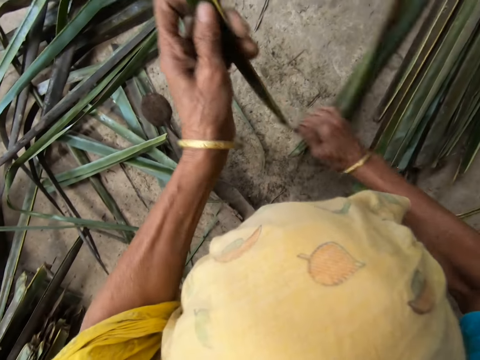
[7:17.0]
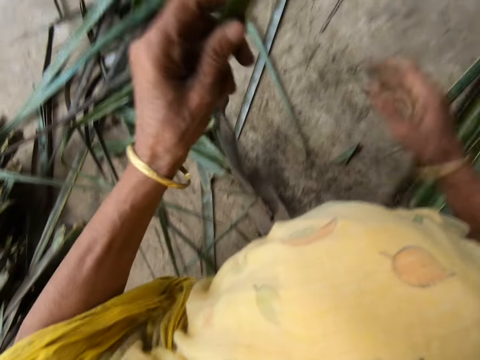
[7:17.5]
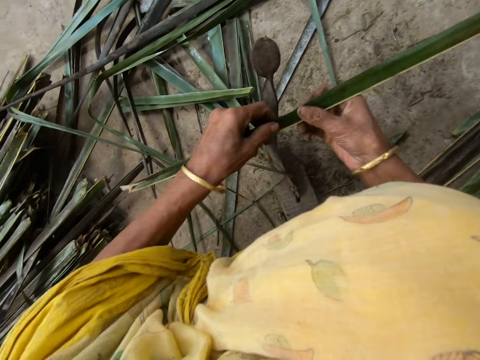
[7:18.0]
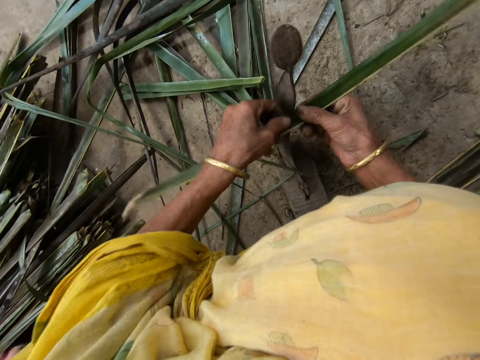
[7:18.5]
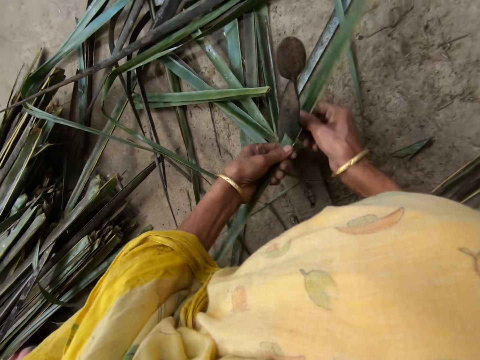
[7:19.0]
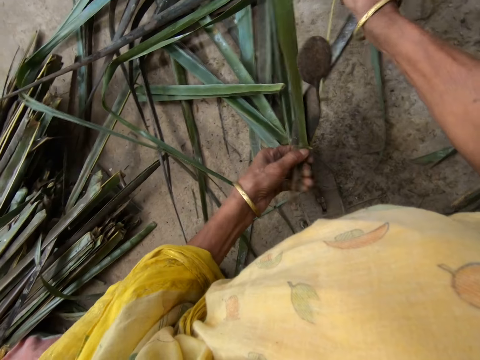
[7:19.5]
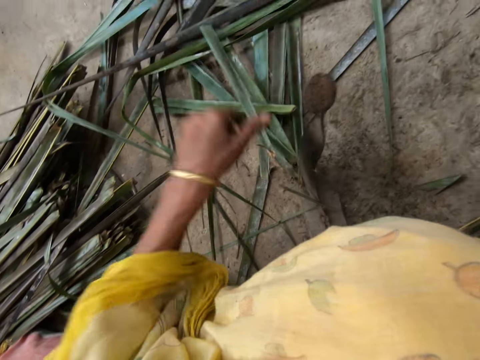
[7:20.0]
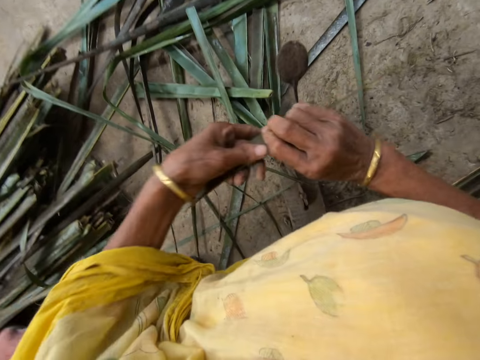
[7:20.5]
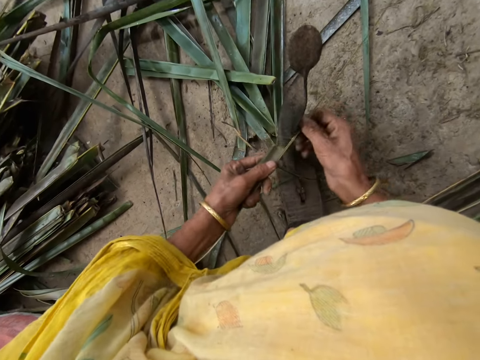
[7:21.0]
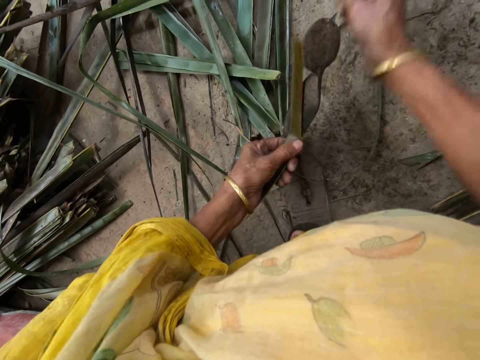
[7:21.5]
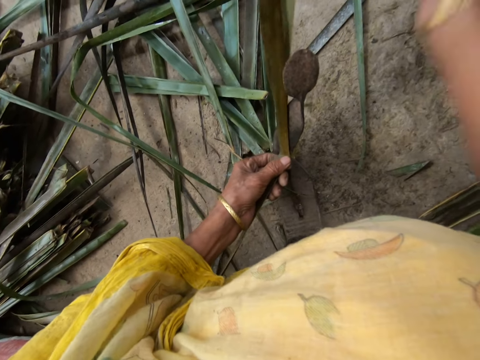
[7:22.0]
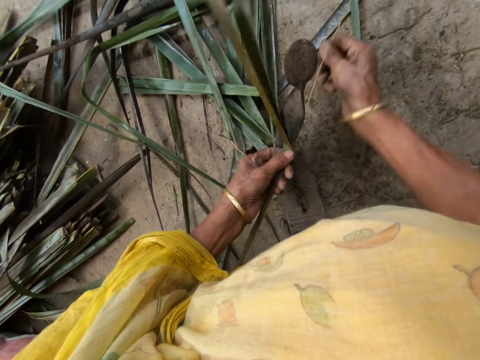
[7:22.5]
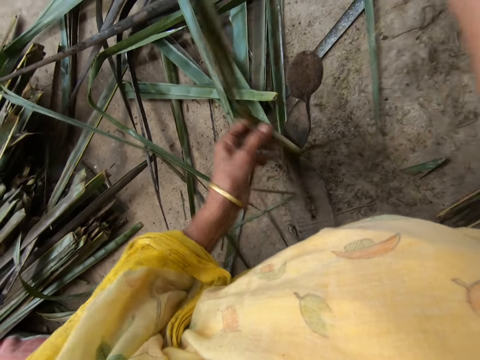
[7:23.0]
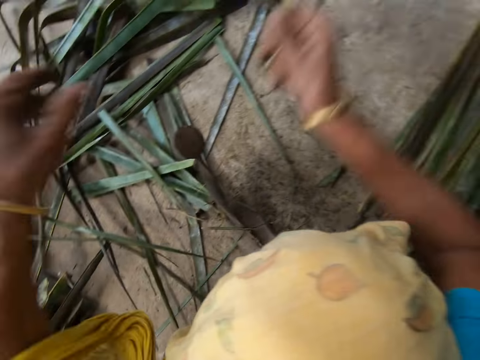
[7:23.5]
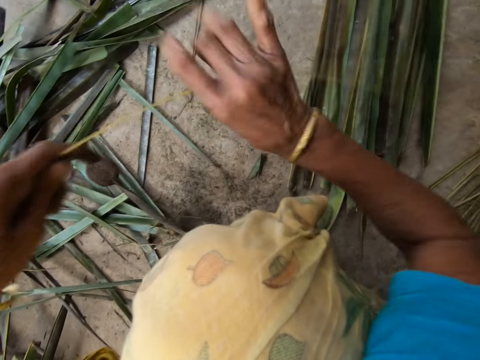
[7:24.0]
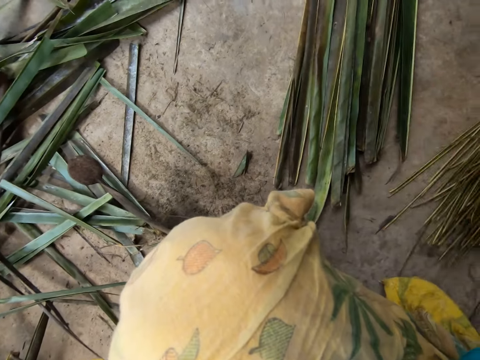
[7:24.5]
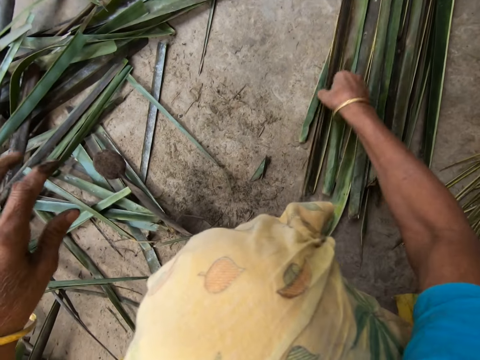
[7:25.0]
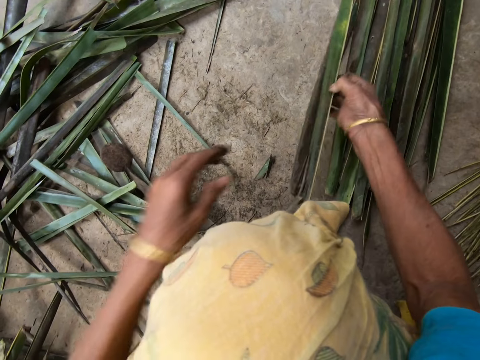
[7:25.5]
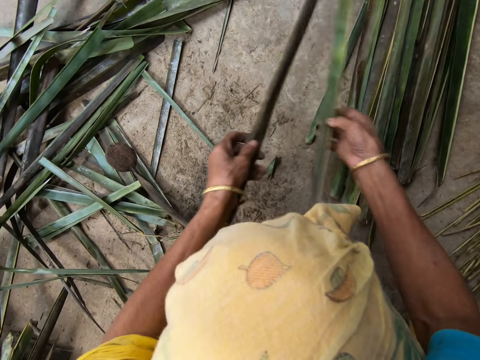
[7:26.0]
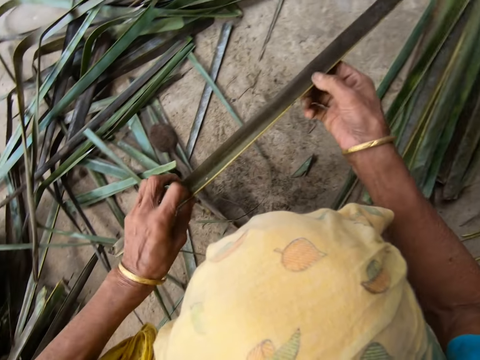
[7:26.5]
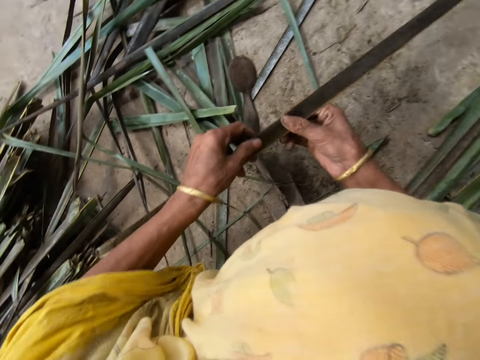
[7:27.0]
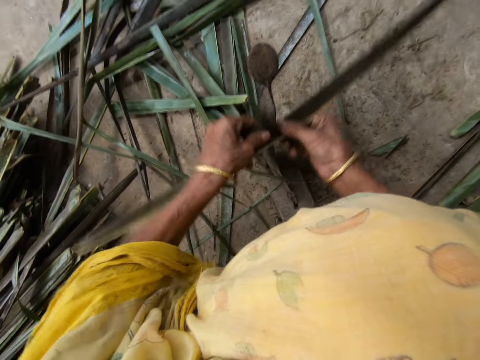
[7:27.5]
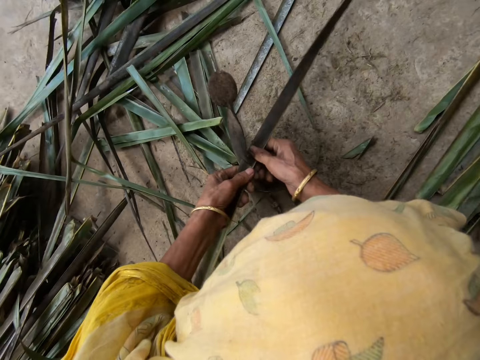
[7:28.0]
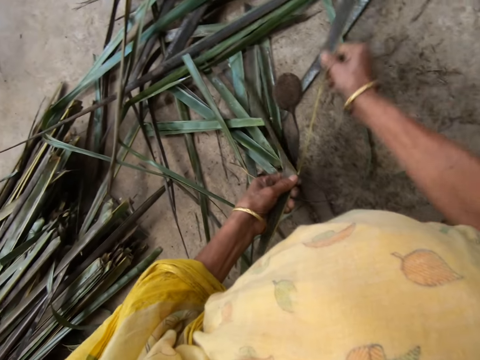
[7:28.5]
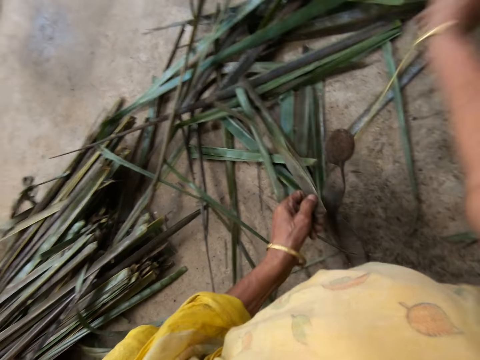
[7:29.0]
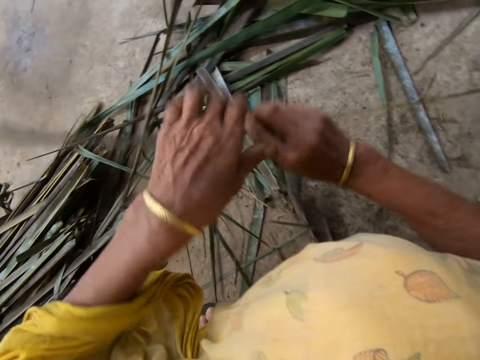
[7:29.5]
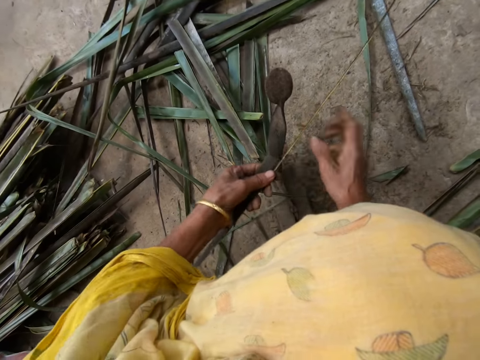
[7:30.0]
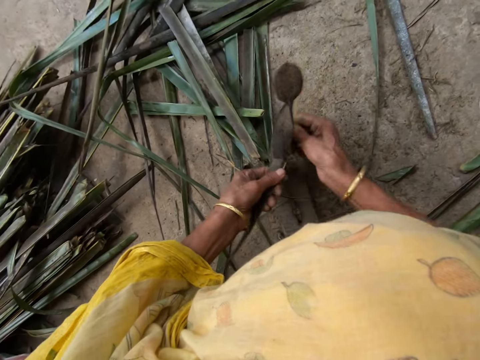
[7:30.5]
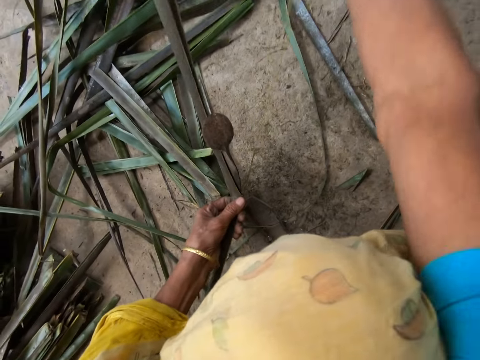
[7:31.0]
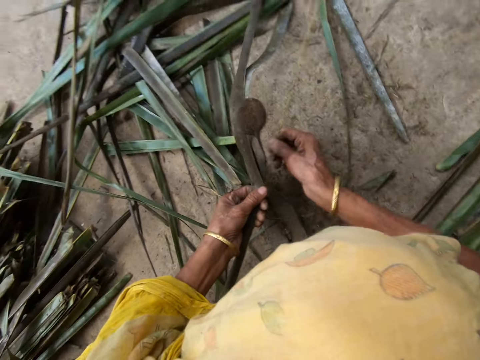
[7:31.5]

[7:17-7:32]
The camera wearer separates palm fronds or cattail leaves with her right hand. She splits the cattail leaves. She files the palm frond with the file with both hands. She drops the filed palm frond on the floor with her right hand. She collects the cattail sticks. She picks a piece of palm frond from the floor with her right hand. She separates palm fronds with her right hand. She splits the cattail leaves. She files the palm frond with the file with both hands.

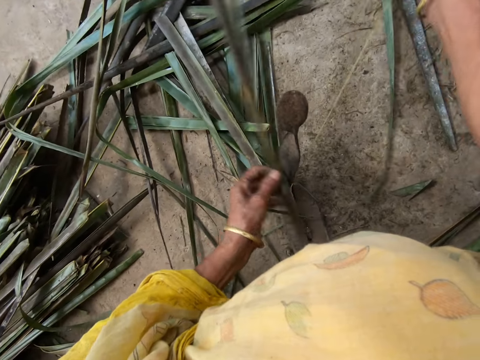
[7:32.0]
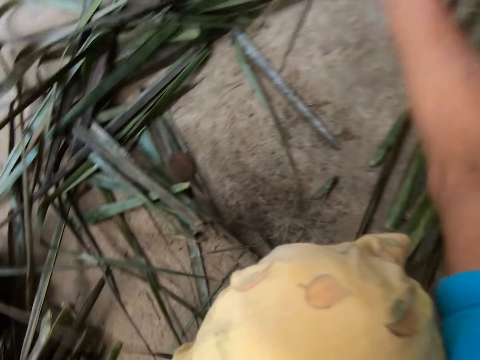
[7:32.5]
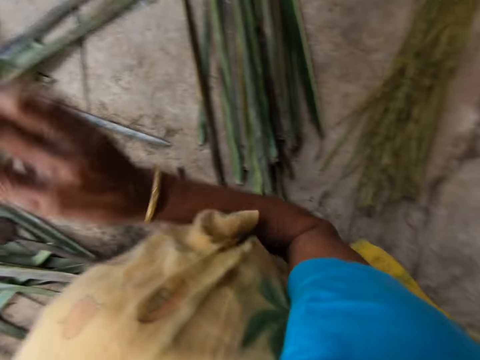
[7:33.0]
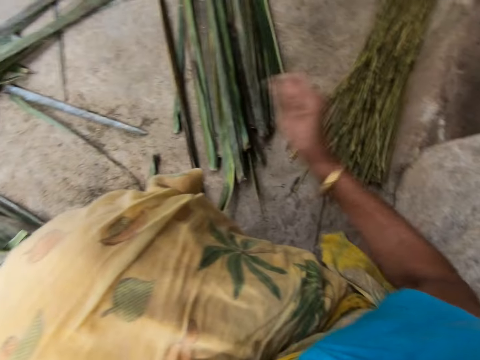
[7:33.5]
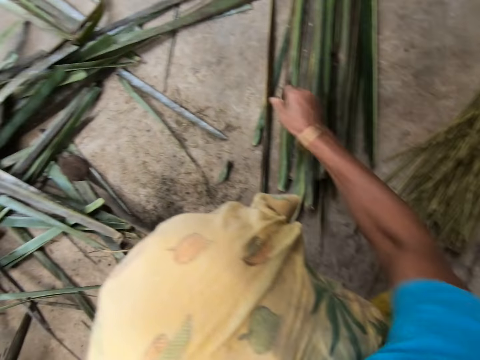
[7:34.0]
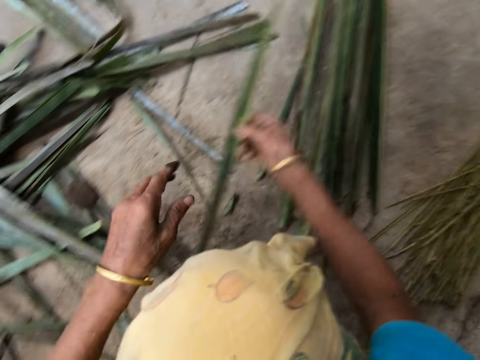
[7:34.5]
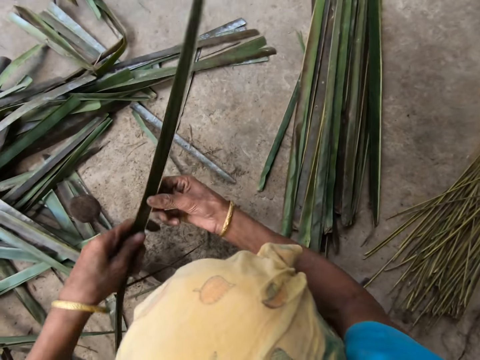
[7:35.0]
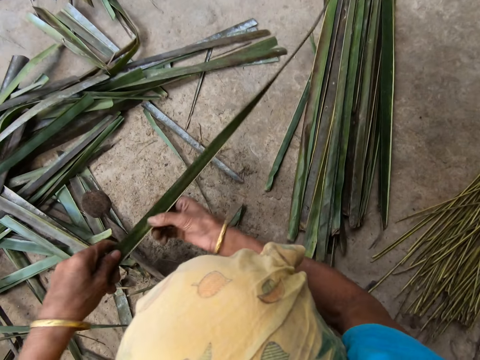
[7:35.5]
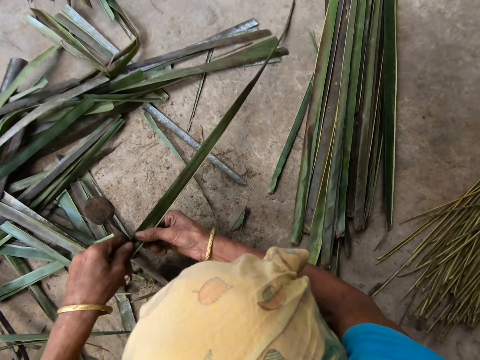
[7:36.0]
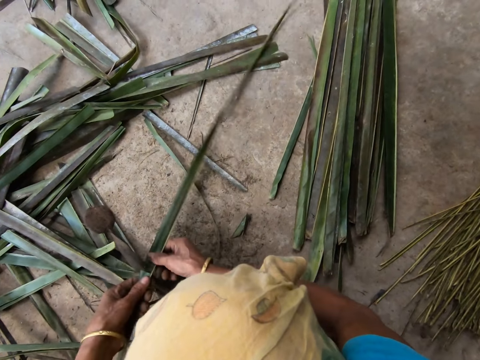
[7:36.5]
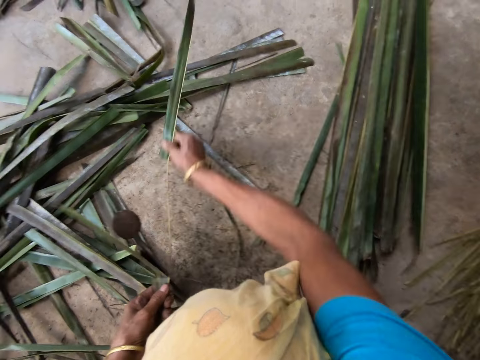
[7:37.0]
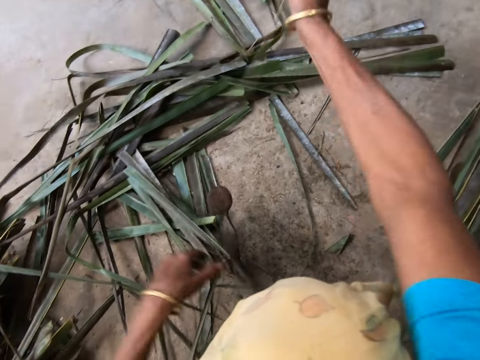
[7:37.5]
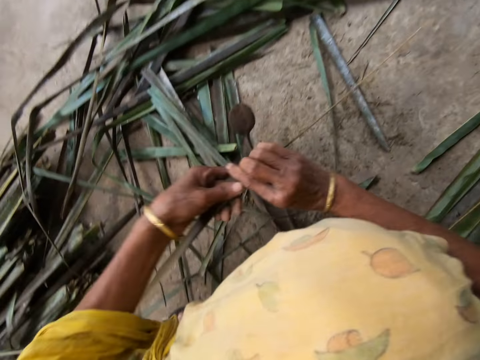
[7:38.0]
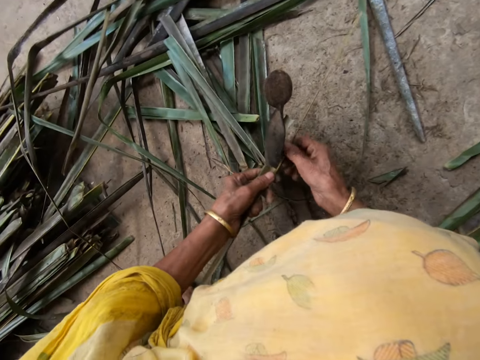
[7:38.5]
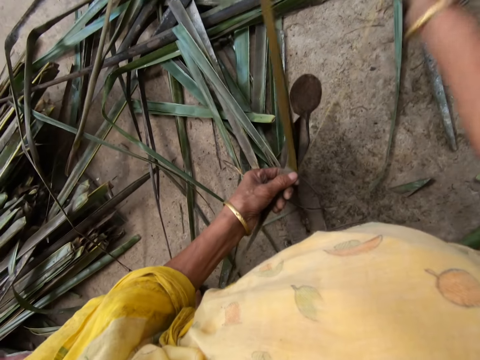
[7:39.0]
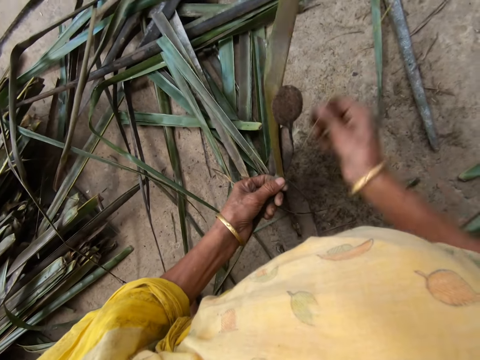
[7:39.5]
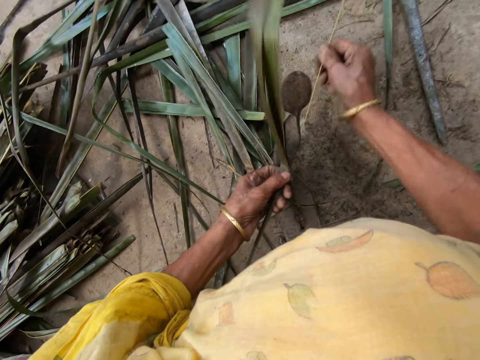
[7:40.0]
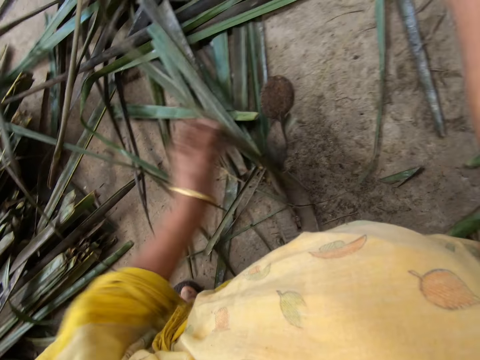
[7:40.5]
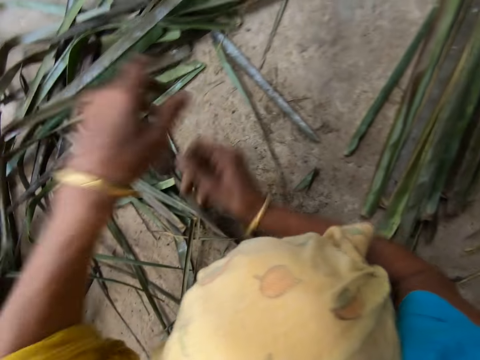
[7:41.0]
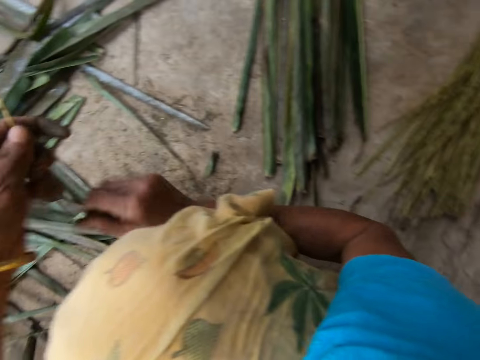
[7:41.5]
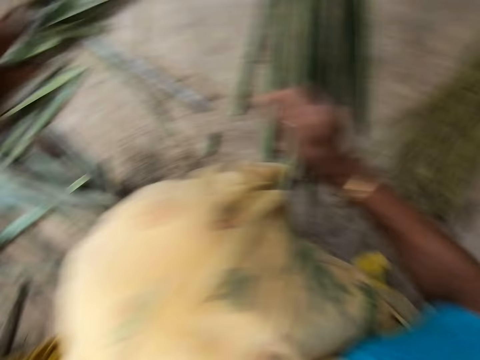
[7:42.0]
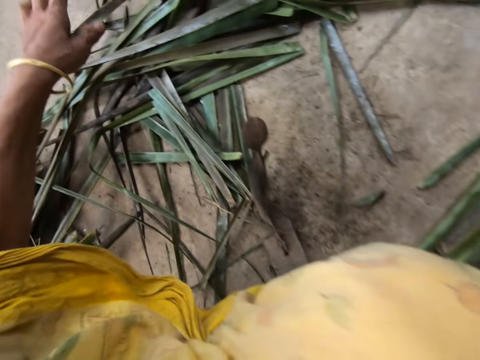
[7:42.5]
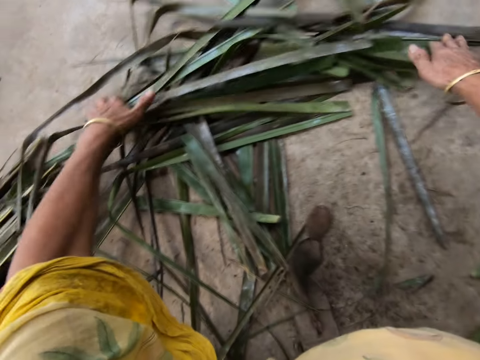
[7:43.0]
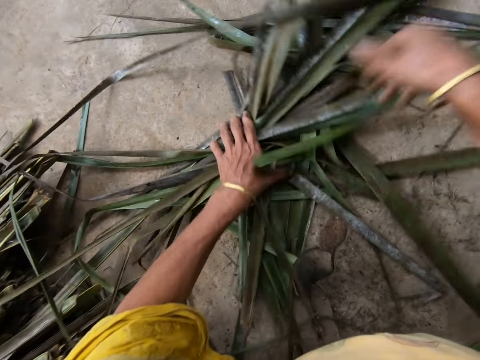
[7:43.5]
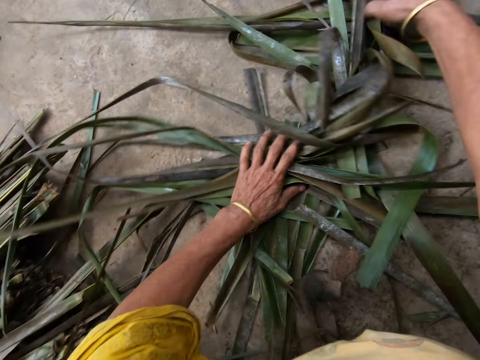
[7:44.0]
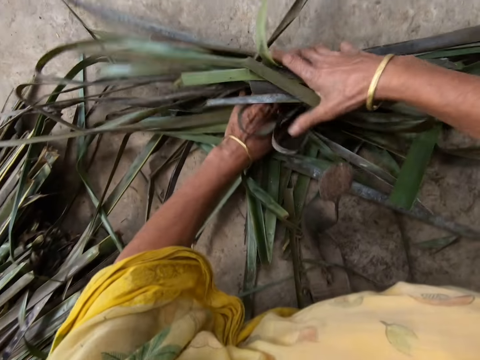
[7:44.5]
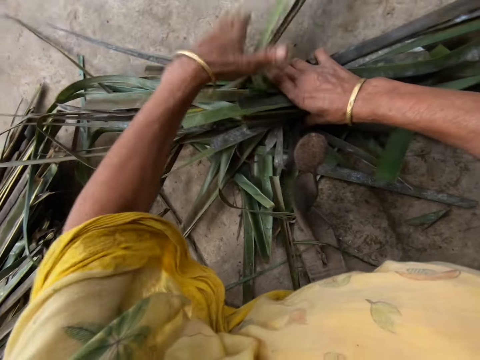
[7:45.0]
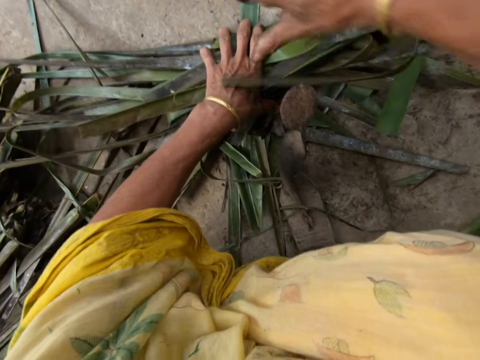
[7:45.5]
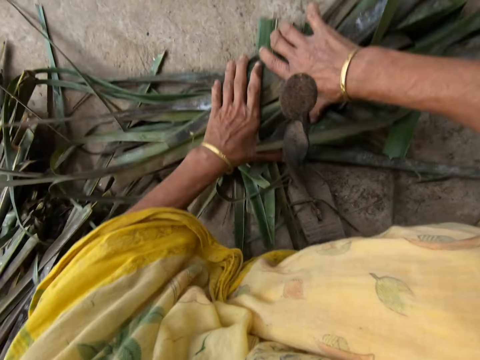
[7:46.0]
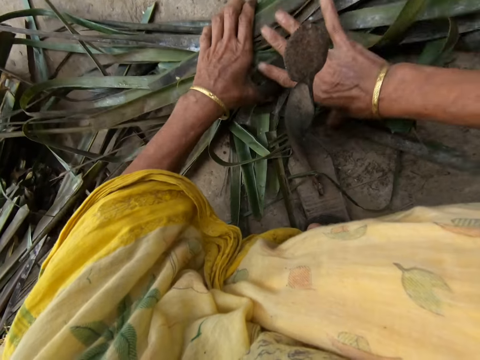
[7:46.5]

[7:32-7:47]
The camera wearer collects the cattail sticks. She drops the filed palm frond on the floor with her right hand. She picks a piece of palm frond or cattail leaves from the floor with her right hand. She splits the cattail leaves. She files the palm frond with the file with both hands. She collects the cattail sticks. She drops the filed palm frond on the floor with her right hand. She gathers the unwanted palm fronds with both hands.
